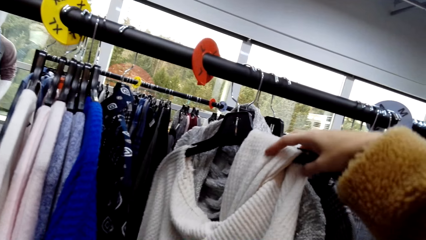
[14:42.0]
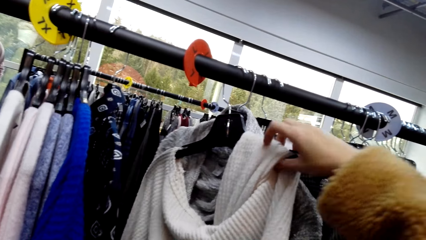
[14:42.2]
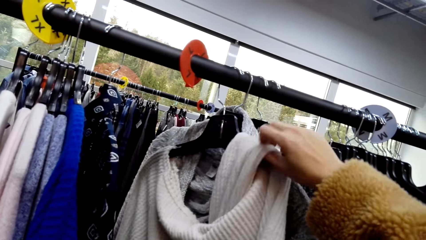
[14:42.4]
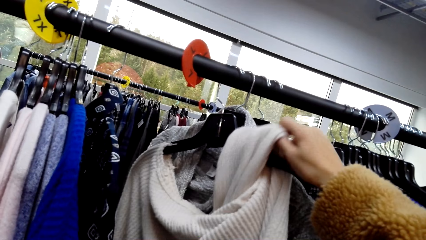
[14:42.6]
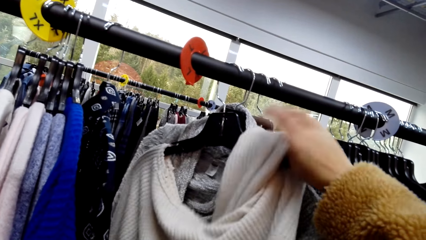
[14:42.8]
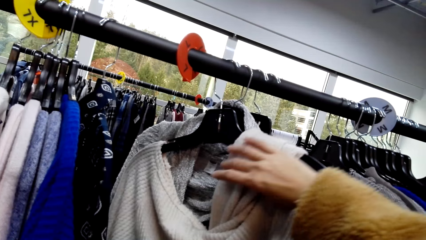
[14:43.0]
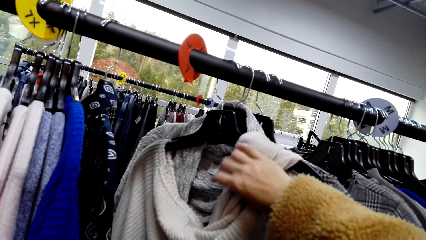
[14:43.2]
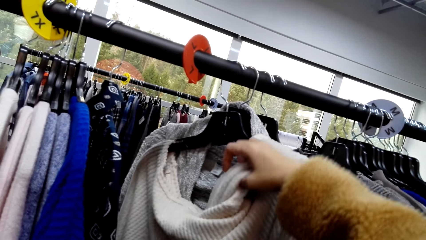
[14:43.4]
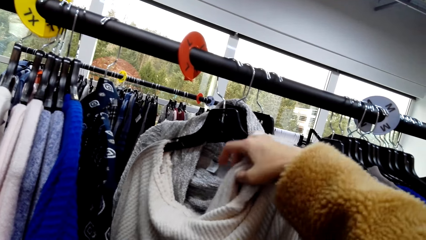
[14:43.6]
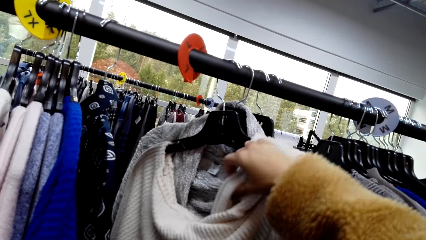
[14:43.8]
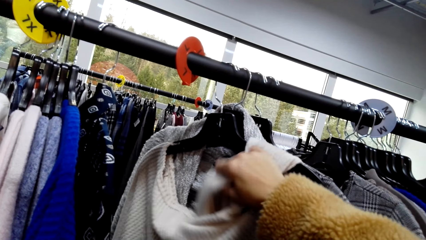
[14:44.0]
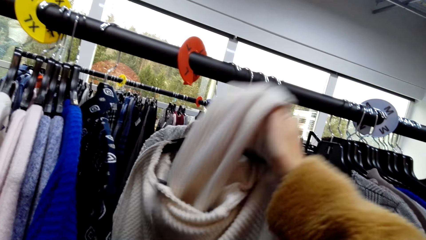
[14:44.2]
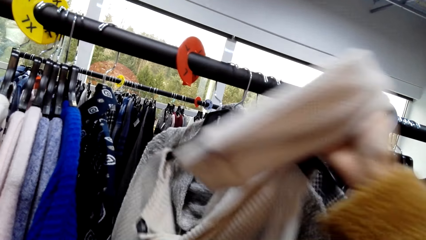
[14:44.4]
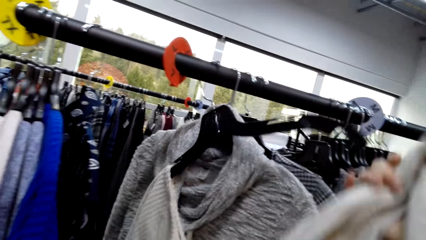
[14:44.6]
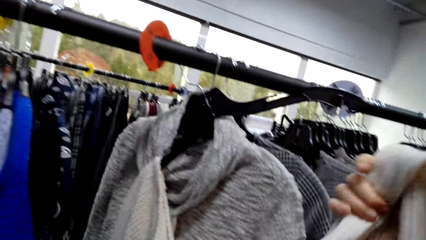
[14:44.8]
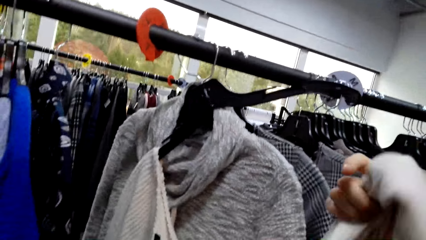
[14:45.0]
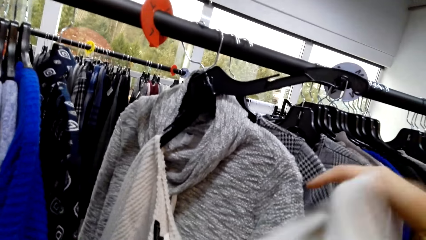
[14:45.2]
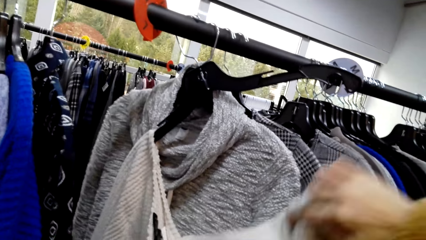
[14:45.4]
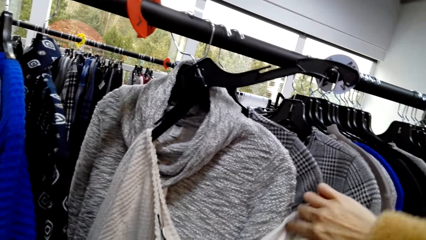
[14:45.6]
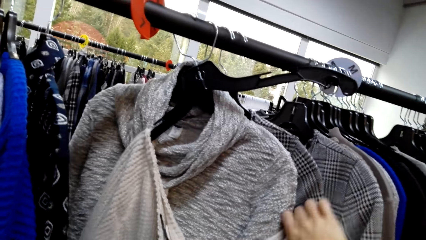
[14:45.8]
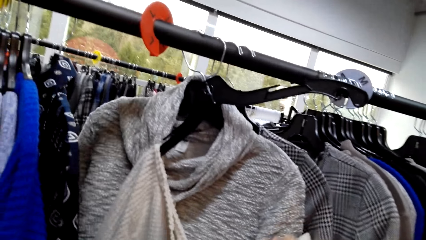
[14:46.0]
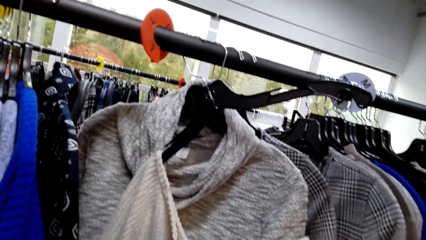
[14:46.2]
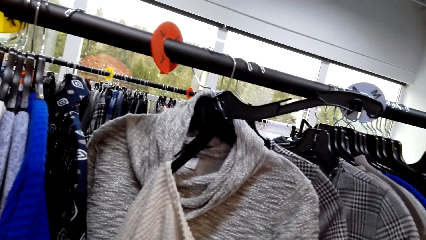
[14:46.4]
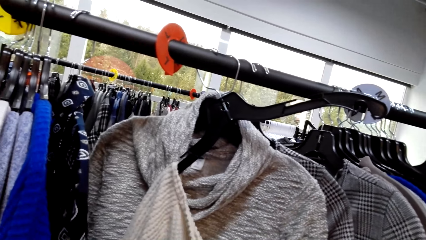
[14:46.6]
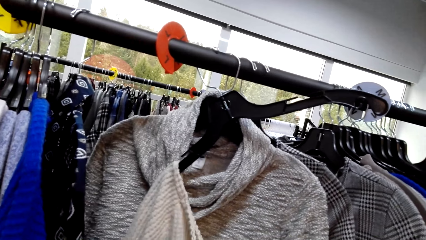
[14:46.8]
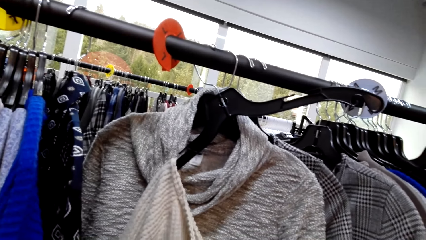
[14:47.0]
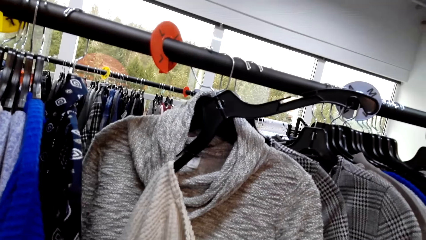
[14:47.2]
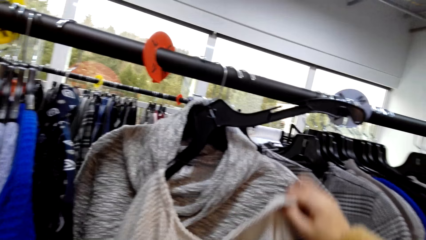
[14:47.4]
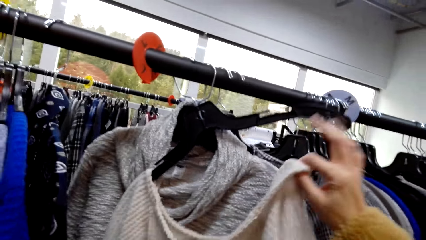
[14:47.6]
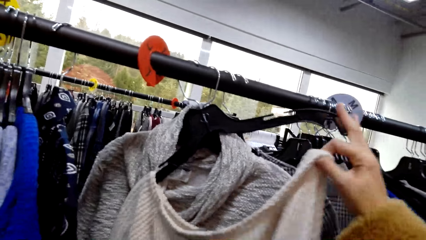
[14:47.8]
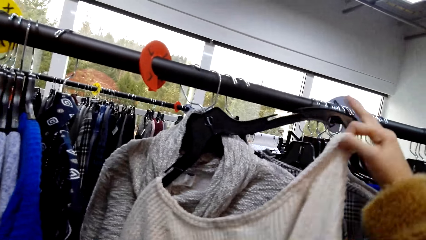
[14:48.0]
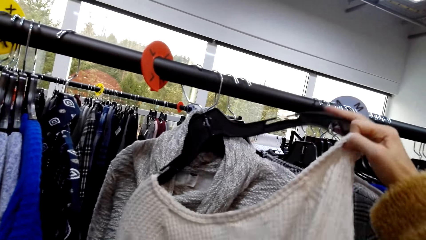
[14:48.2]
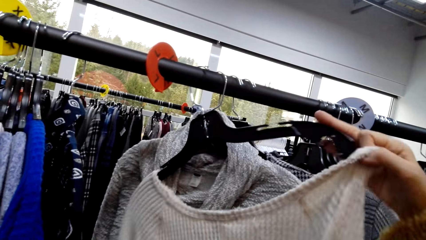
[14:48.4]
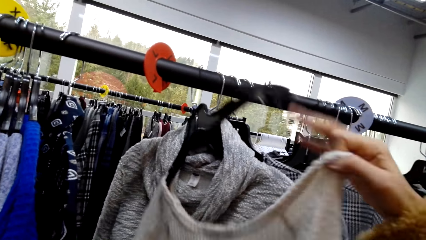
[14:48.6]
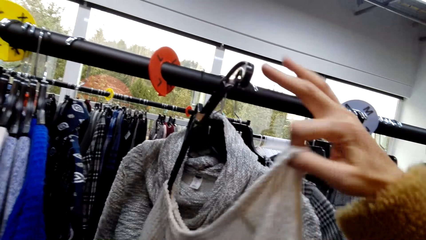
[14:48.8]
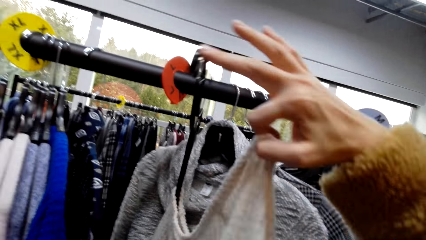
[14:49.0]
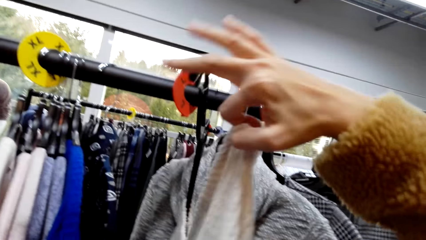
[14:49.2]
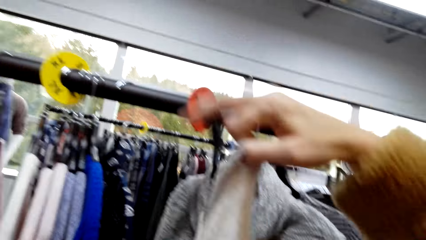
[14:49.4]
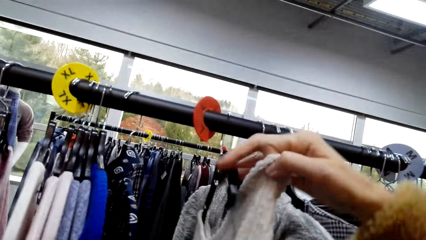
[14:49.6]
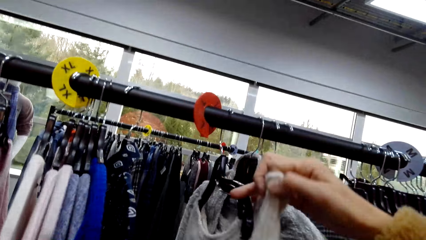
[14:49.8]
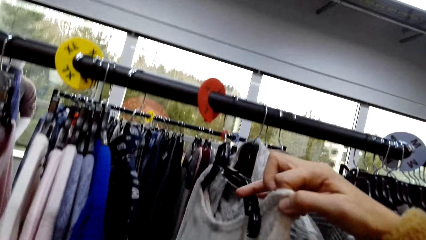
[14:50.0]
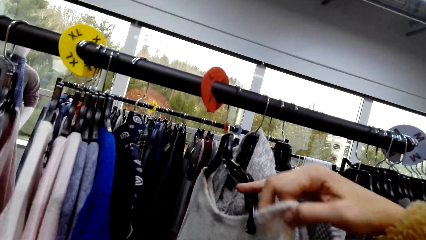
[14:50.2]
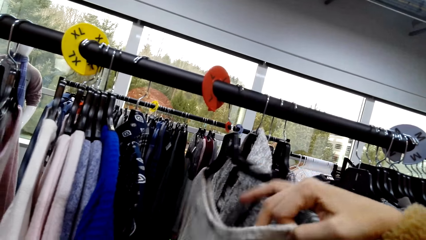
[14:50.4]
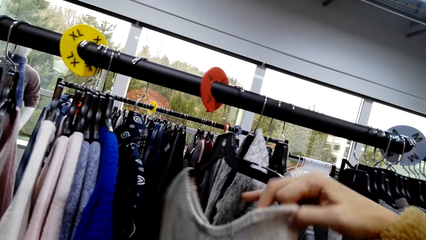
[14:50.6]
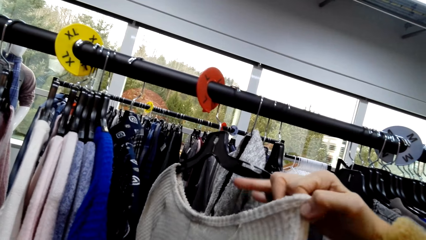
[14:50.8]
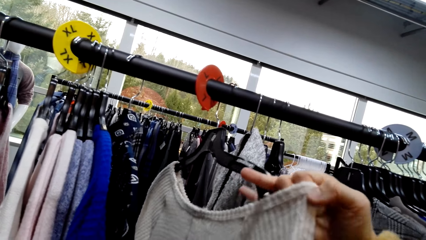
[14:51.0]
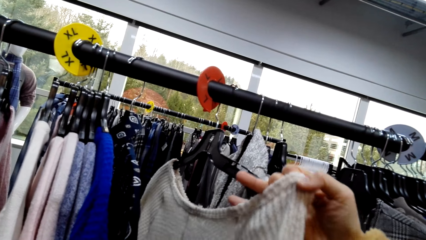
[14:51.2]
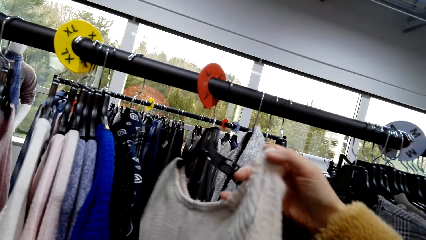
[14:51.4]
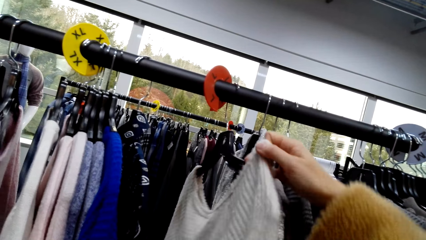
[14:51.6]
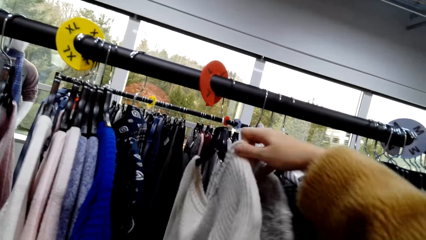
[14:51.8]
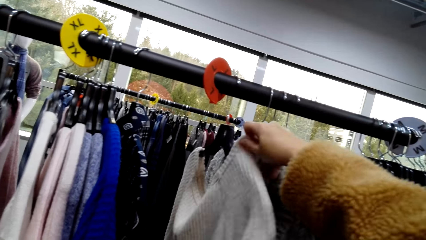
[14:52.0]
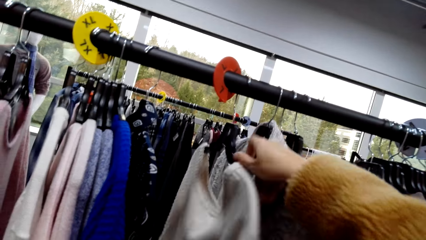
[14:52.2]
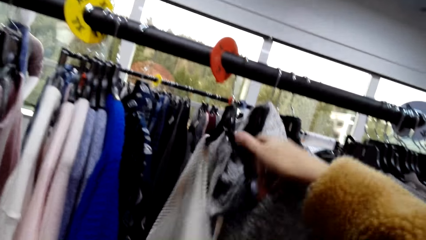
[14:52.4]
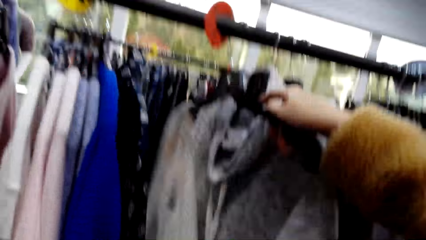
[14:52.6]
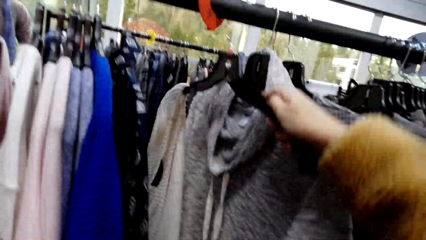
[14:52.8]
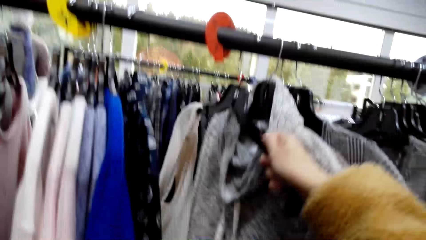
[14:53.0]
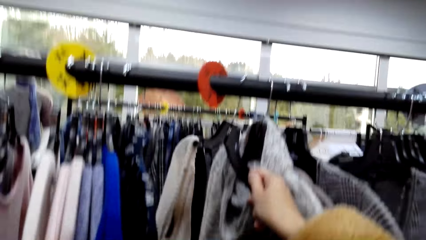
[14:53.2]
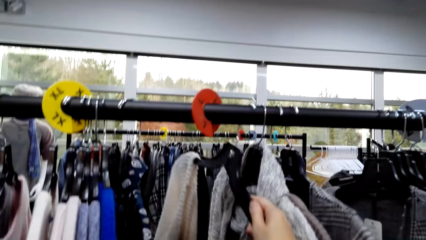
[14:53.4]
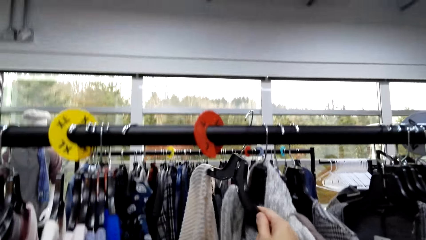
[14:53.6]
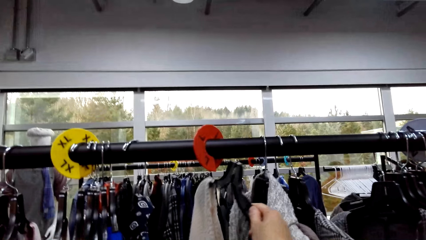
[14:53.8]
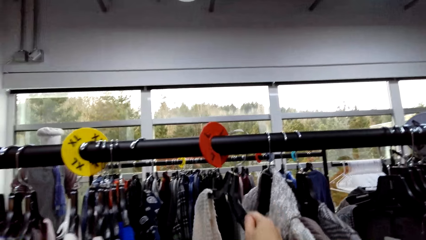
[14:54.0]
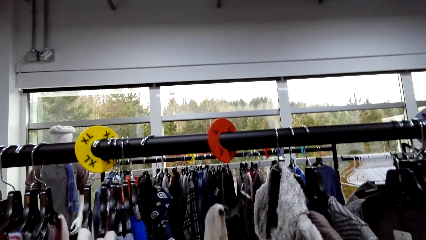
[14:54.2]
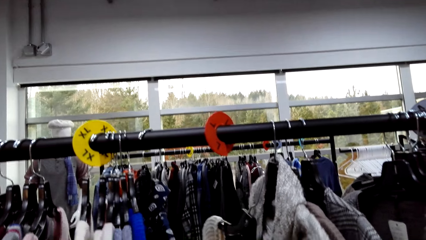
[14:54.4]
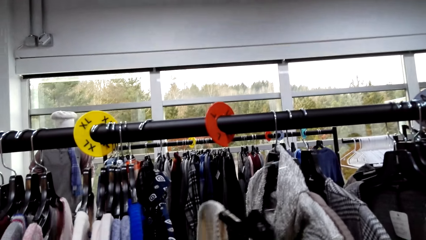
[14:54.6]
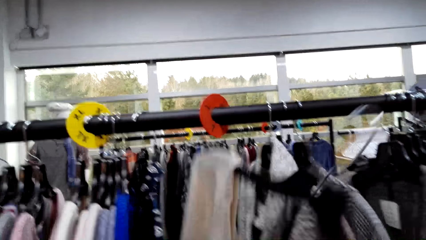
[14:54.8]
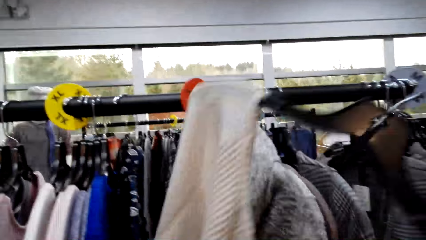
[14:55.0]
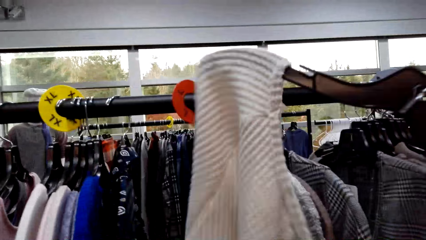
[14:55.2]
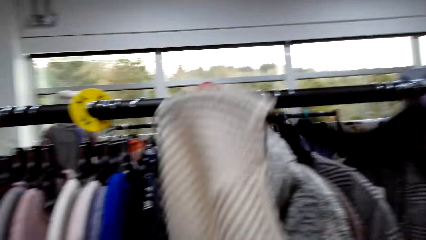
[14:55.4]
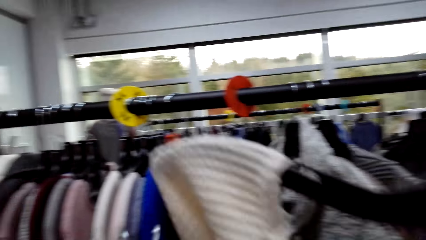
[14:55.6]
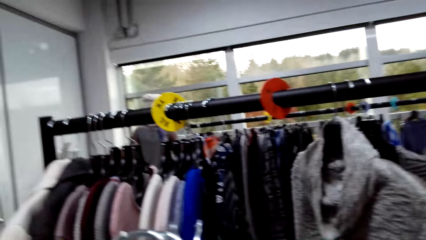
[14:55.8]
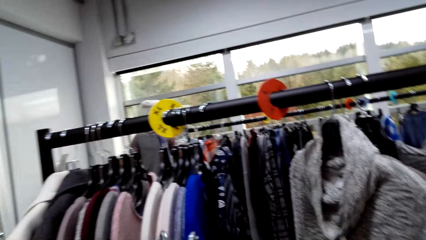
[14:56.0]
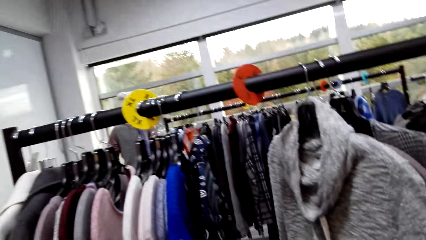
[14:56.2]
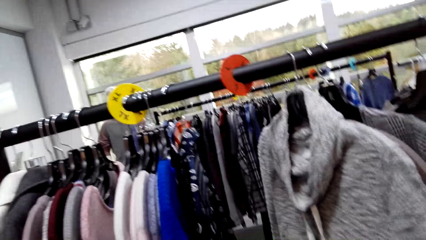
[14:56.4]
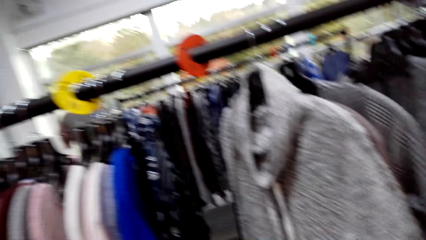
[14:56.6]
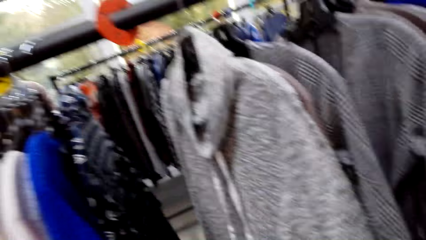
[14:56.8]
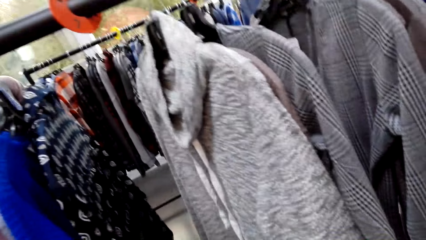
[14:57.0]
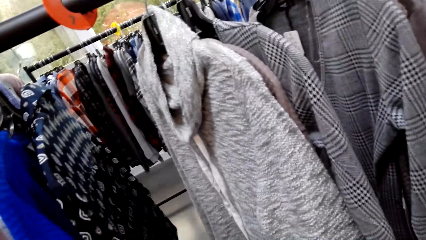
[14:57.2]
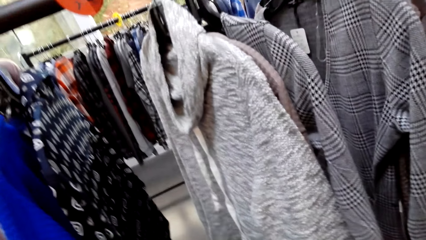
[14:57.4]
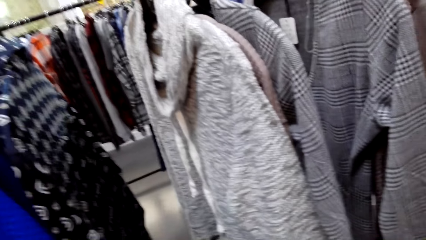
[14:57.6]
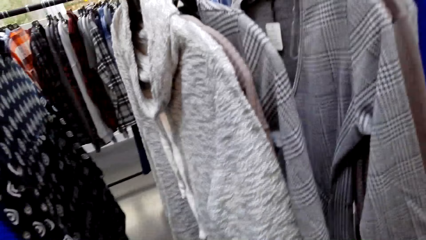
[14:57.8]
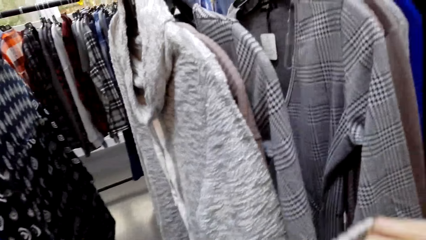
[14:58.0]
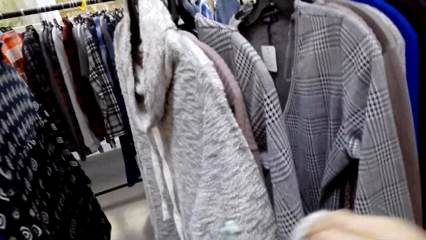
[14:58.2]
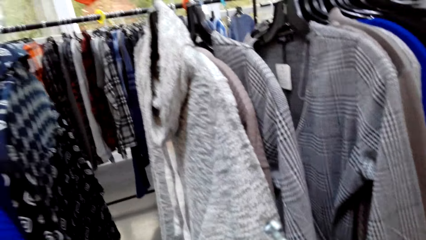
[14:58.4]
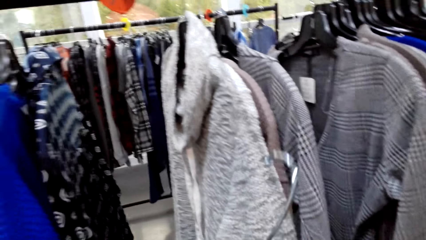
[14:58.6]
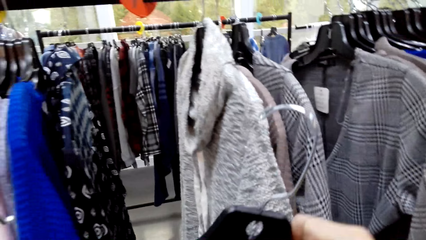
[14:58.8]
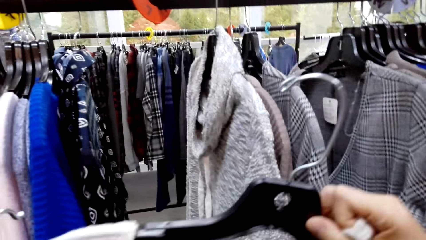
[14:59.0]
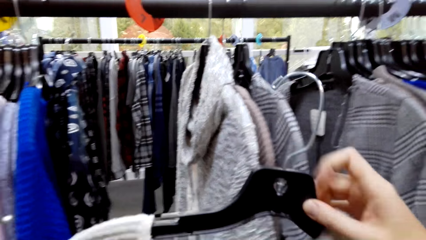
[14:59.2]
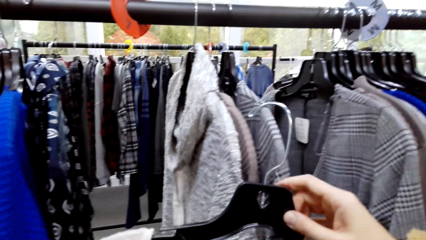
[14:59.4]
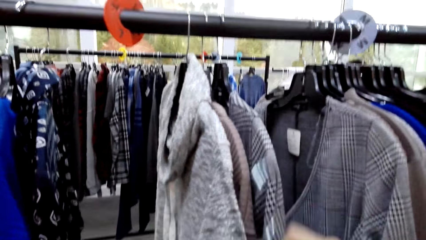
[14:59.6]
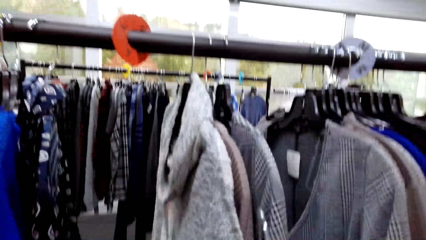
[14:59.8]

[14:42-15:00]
The camera wearer reaches for the hanger. She hangs the top on the hanger. She removes the hanger from the rack. She picks up a cloth. She places the top in her left hand. She stares at the clothes.
